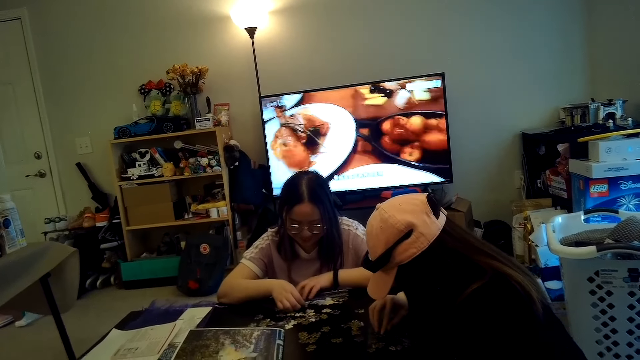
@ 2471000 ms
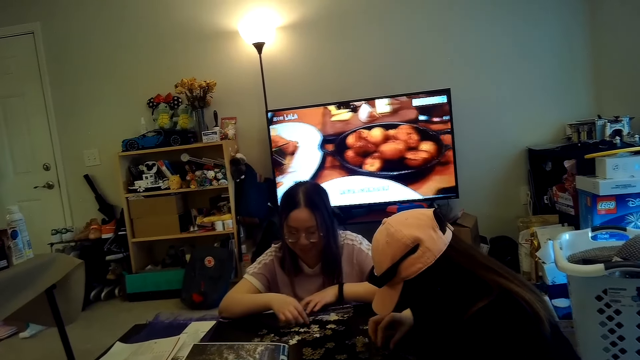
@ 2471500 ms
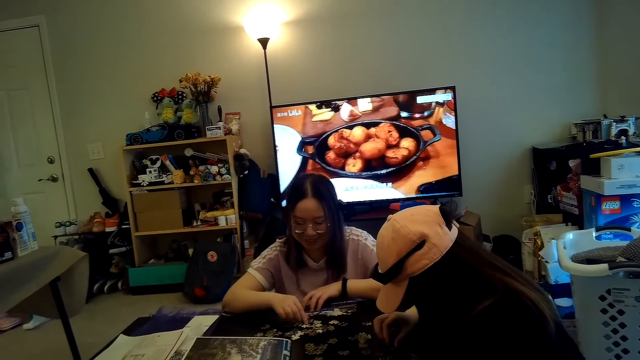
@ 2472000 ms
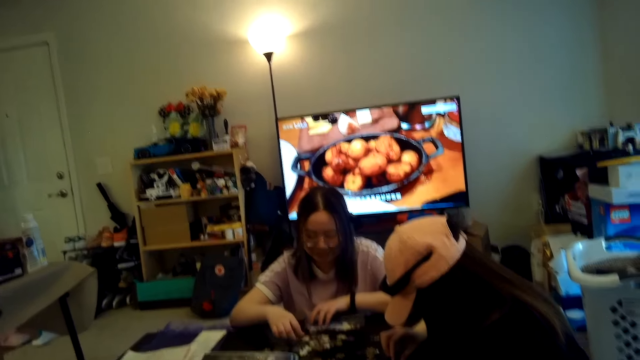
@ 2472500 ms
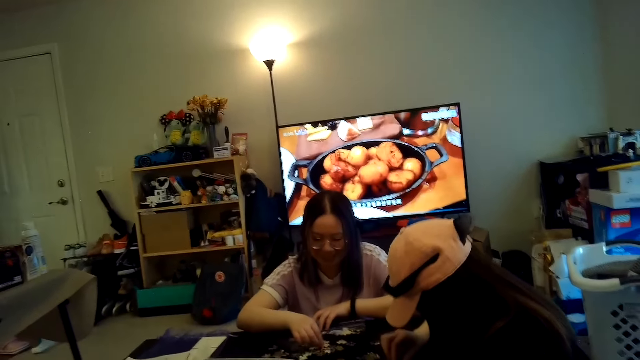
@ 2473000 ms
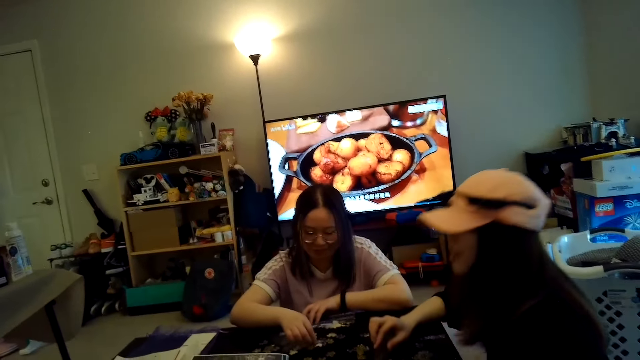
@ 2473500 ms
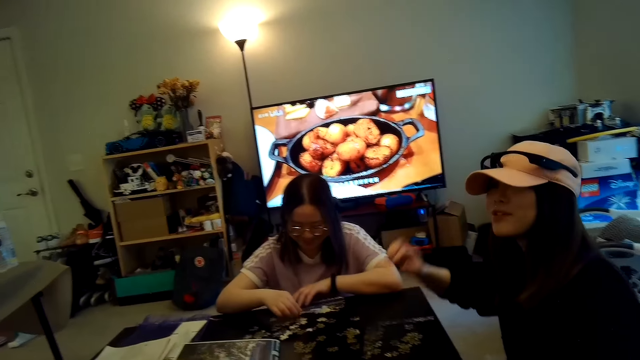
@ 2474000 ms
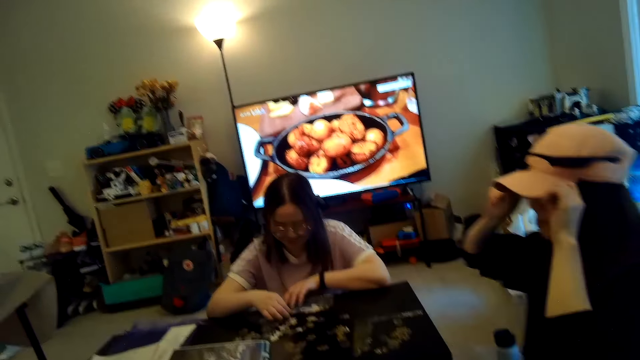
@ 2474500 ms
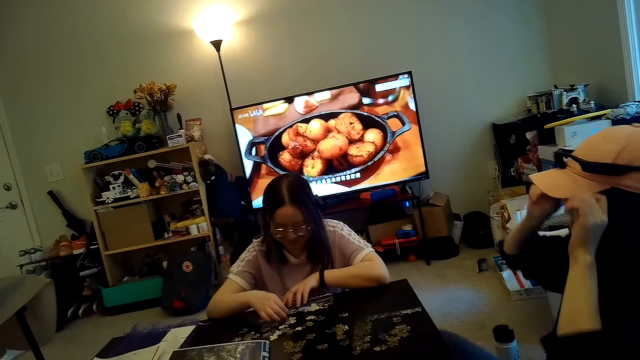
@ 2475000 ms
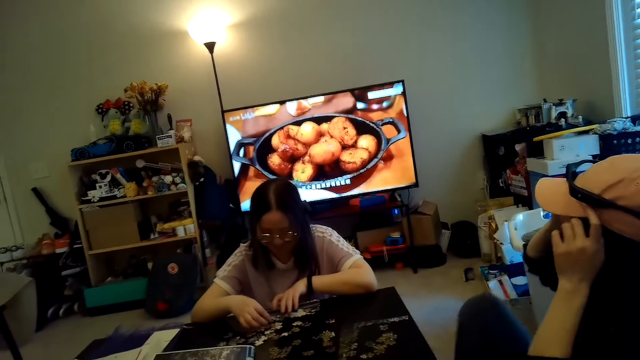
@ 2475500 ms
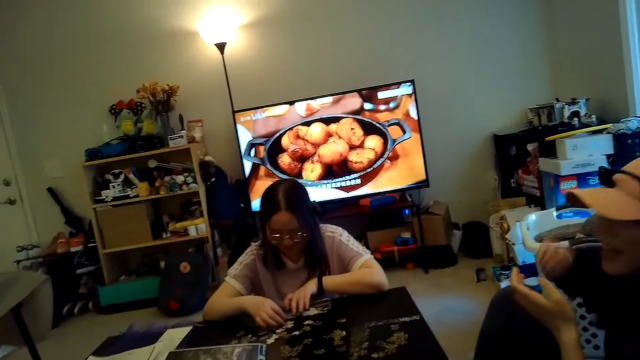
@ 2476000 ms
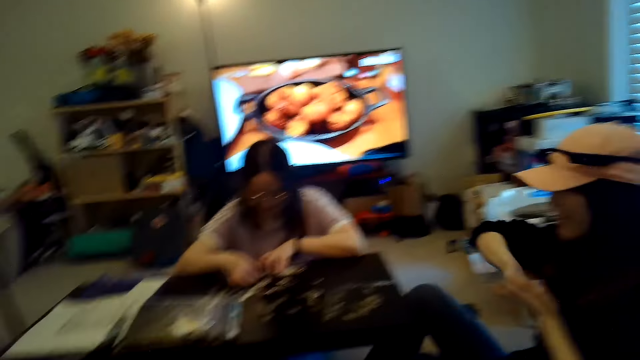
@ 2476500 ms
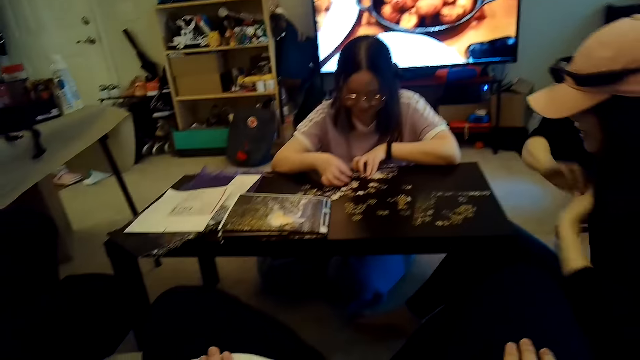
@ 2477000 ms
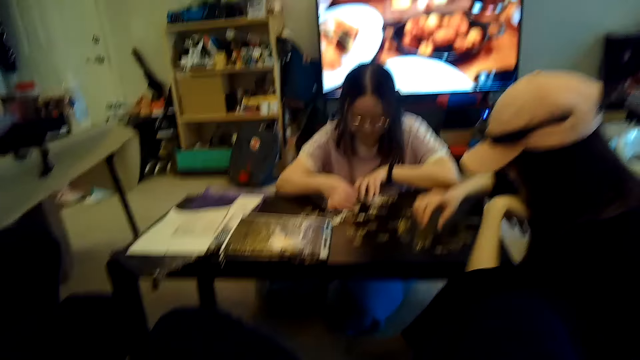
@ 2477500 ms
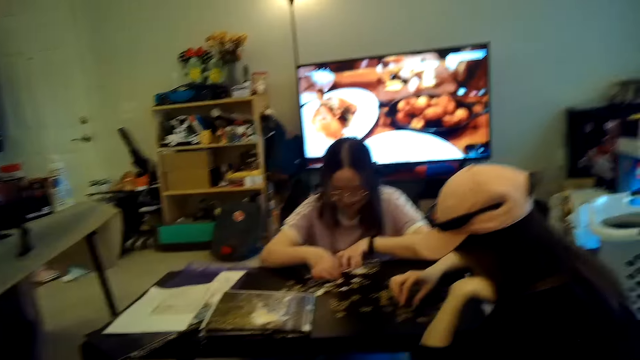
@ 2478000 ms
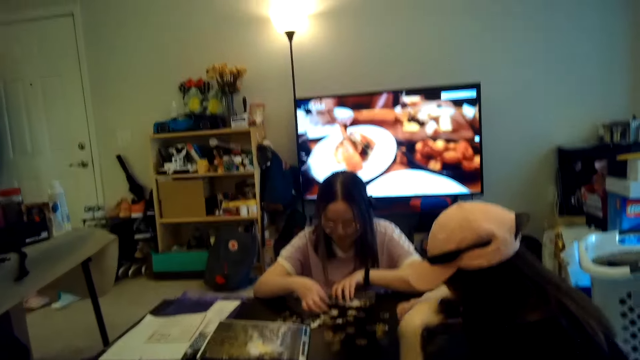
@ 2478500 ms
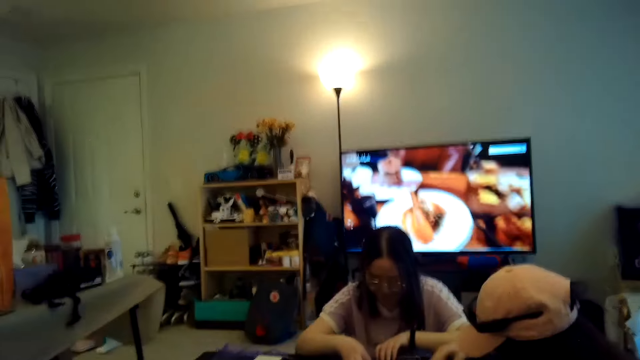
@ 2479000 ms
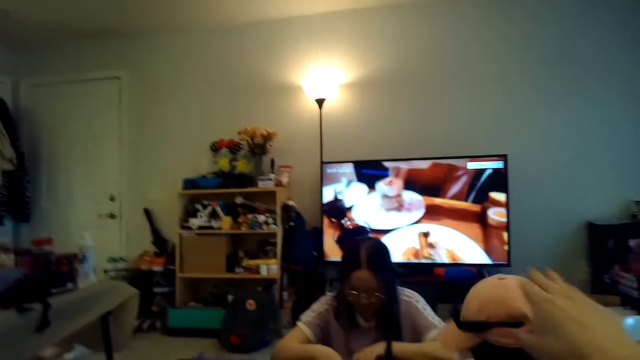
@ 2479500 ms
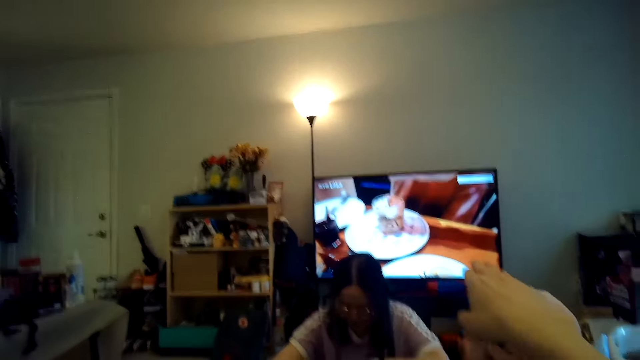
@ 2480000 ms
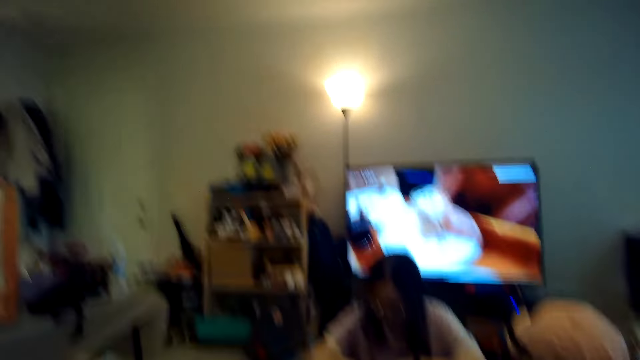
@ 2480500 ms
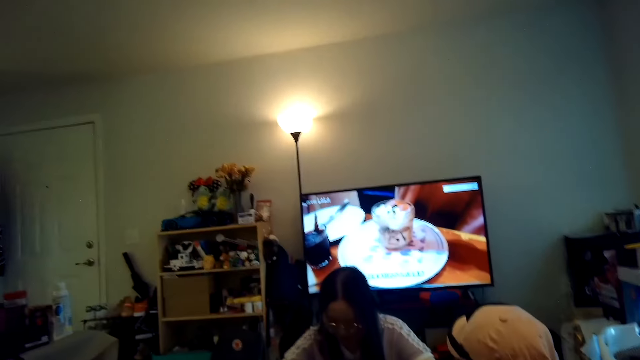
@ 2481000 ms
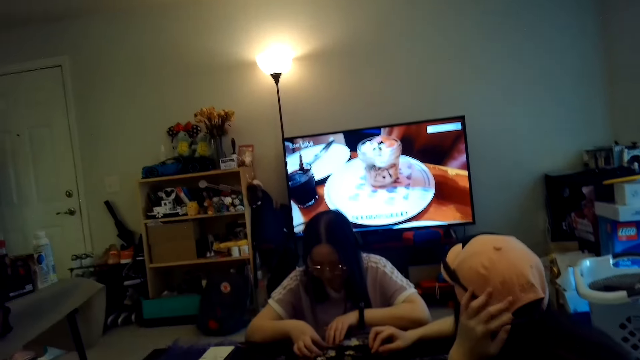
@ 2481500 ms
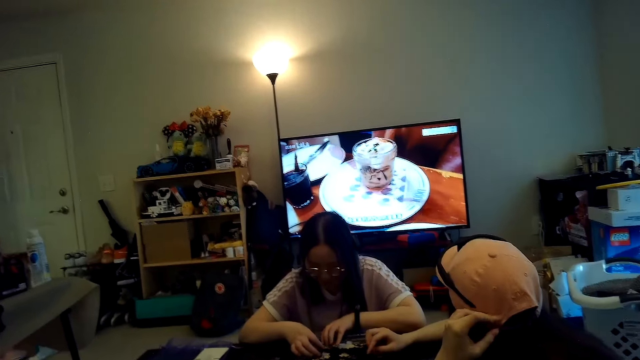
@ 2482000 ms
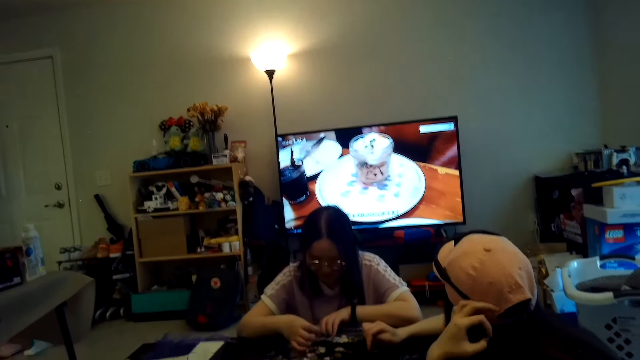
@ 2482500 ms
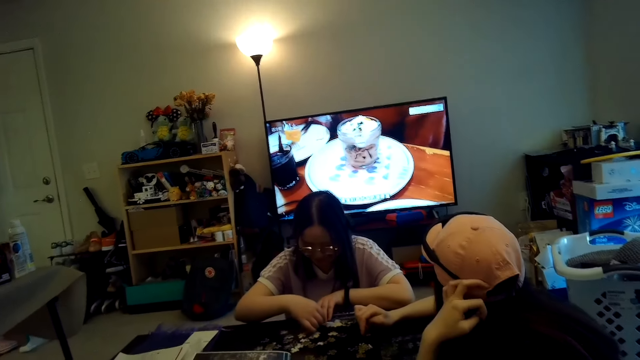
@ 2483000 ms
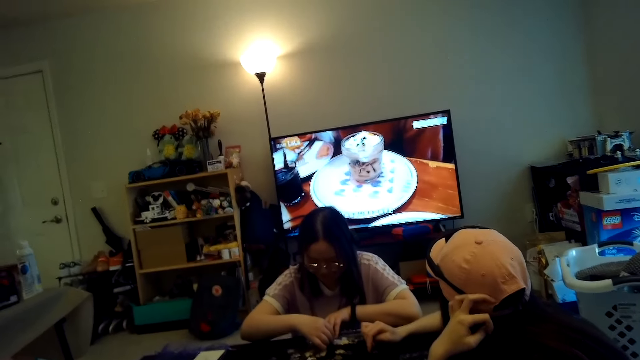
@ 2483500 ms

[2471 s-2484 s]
Someone plays with another person. A woman talks to the camera wearer. The other person touches the camera on top of the hat. The woman arranges the jigsaw puzzle and watches TV. The camera wearer watches TV.

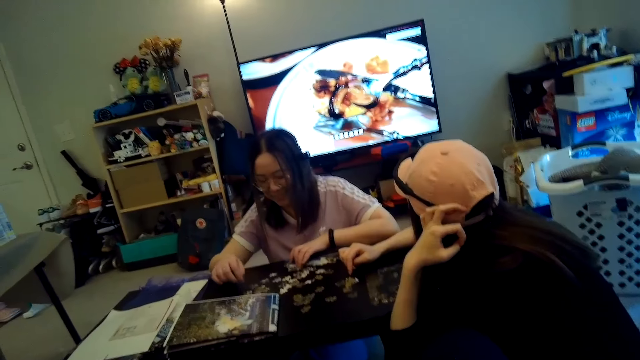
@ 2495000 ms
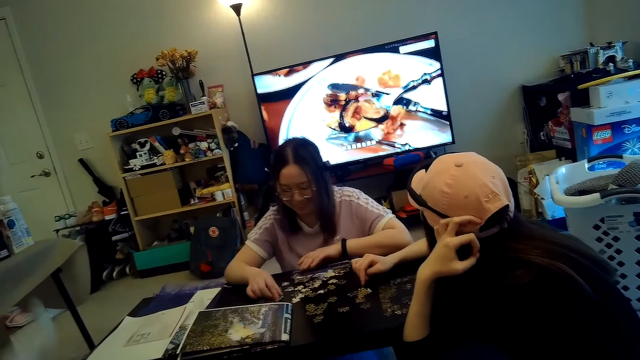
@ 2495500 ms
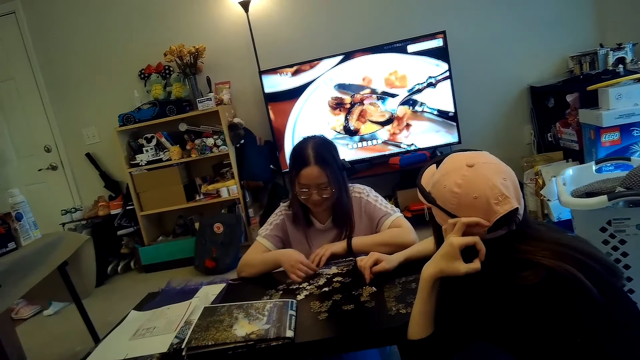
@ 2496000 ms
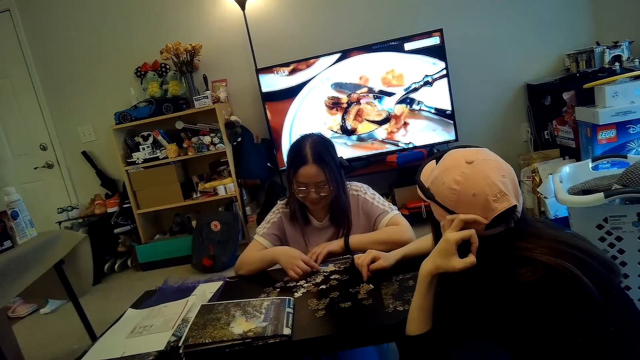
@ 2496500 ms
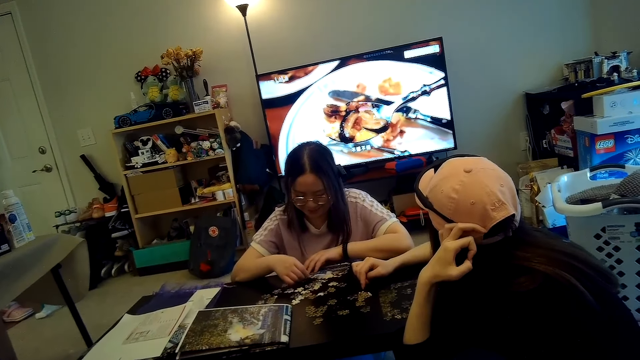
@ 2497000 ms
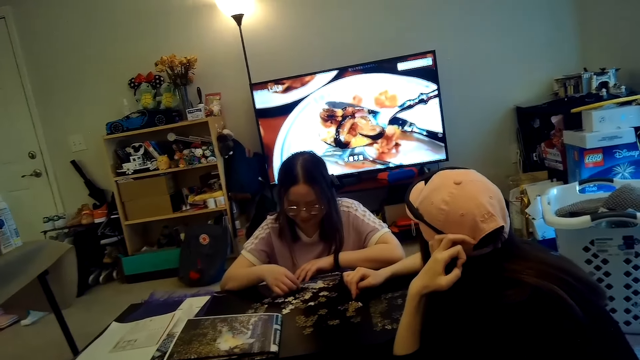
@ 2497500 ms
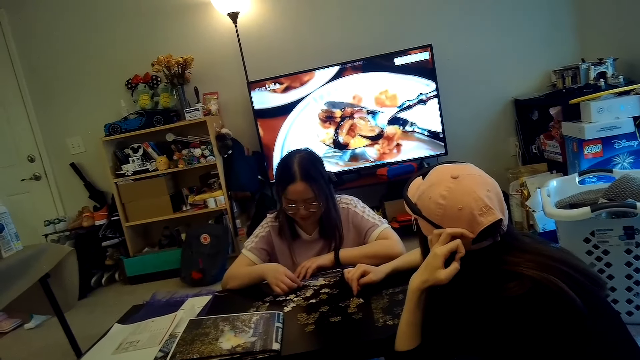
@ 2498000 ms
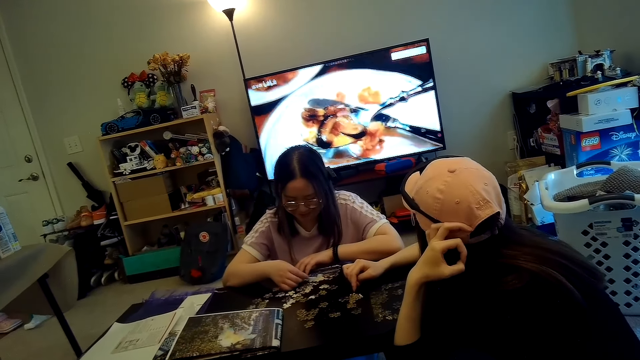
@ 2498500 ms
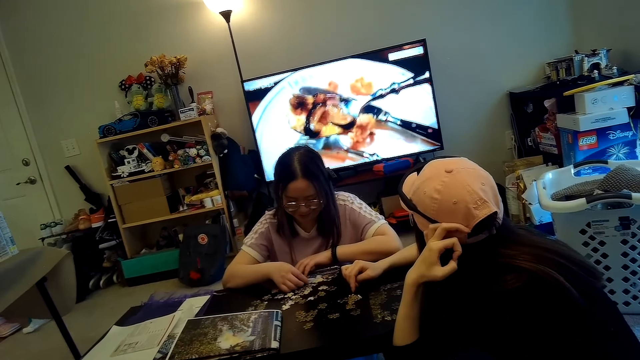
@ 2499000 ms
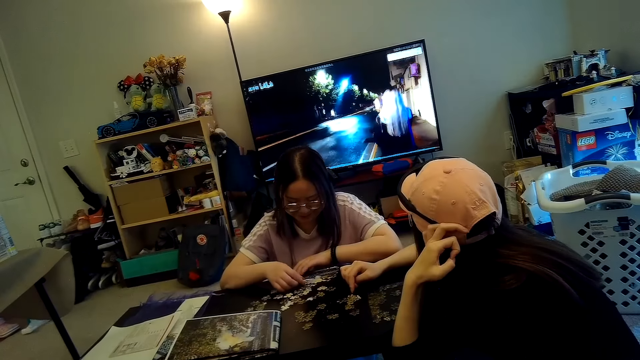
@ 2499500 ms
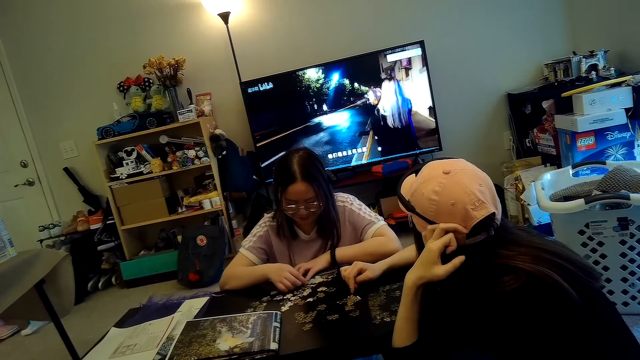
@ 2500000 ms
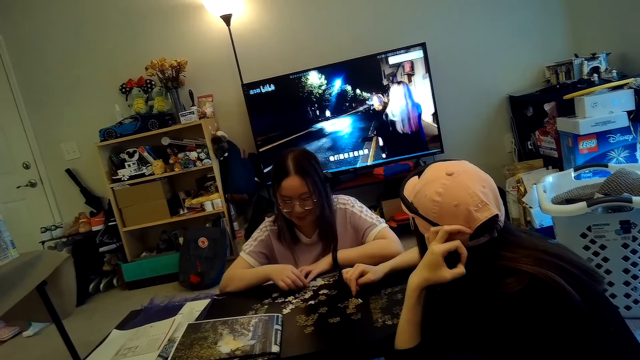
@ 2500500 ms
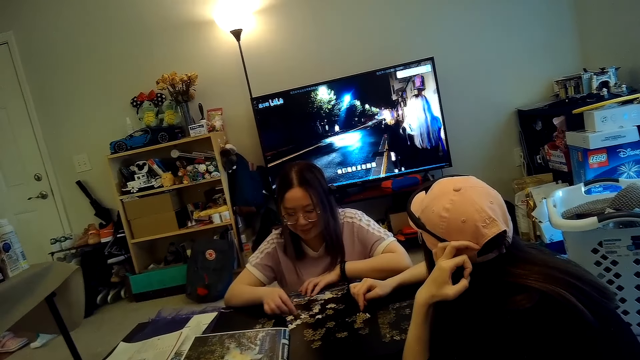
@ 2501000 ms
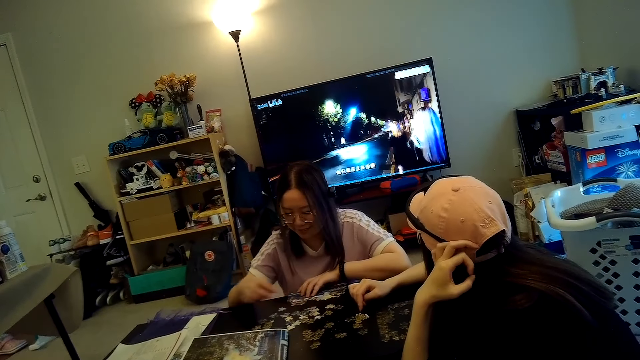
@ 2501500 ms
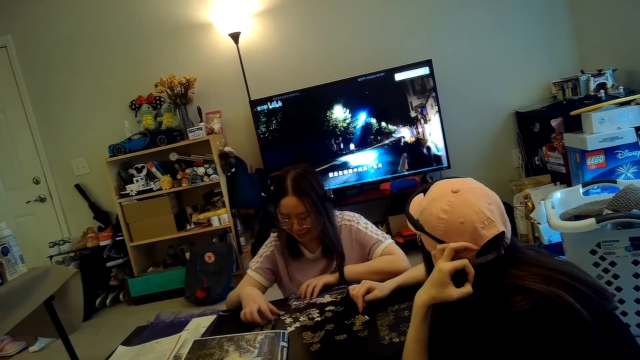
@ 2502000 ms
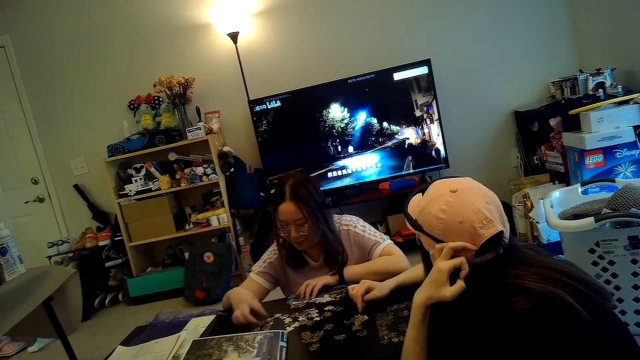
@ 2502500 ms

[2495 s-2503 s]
A person plays with another person.
